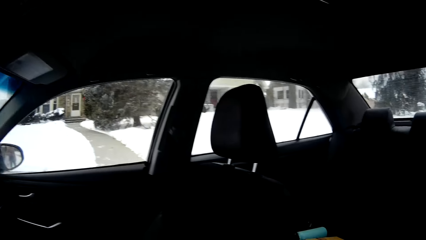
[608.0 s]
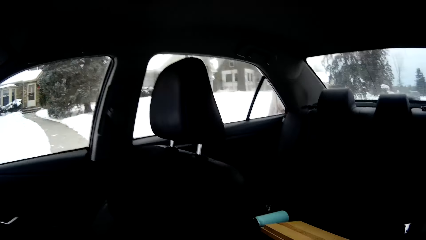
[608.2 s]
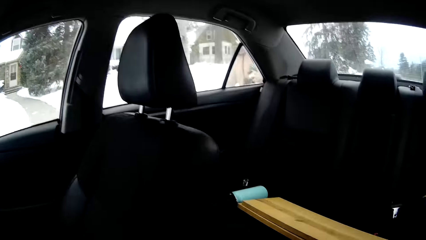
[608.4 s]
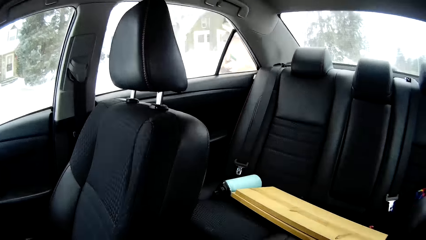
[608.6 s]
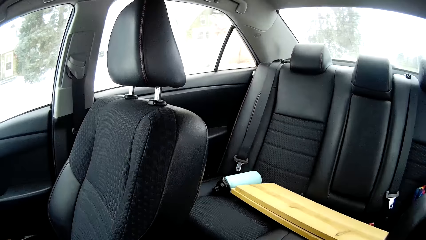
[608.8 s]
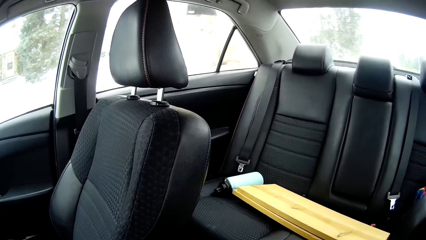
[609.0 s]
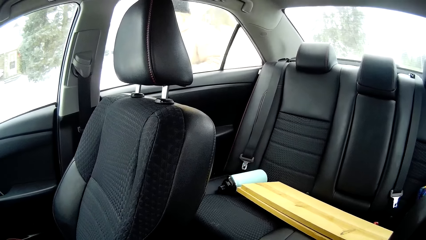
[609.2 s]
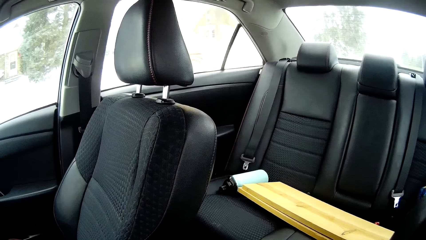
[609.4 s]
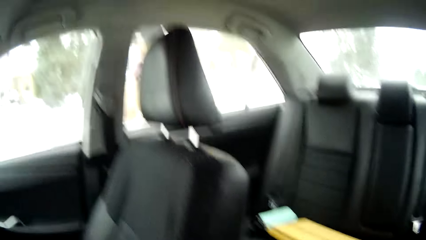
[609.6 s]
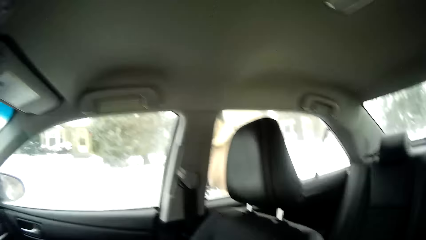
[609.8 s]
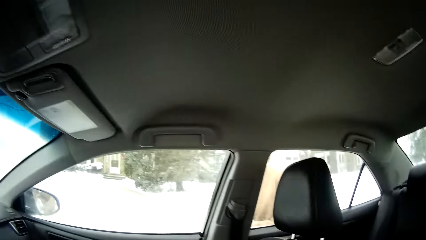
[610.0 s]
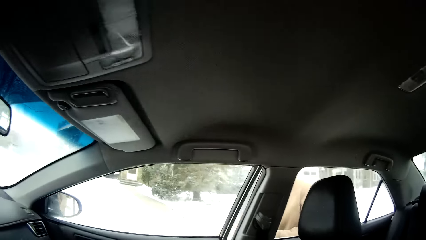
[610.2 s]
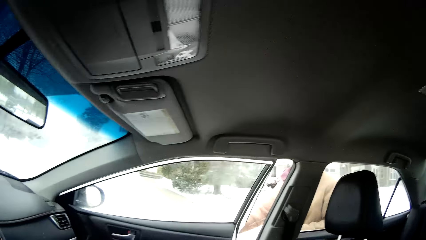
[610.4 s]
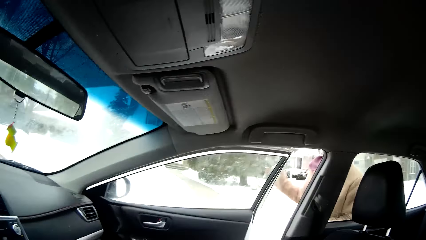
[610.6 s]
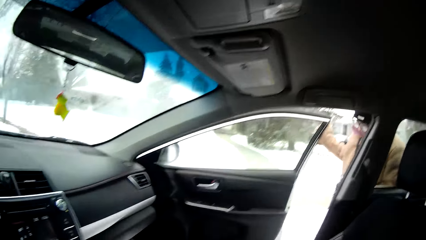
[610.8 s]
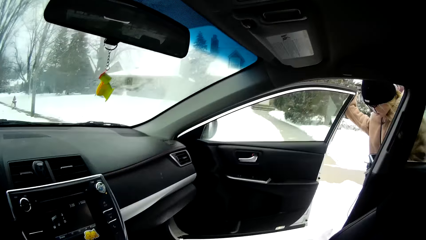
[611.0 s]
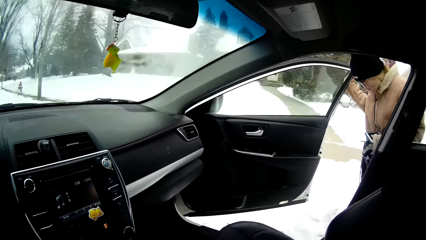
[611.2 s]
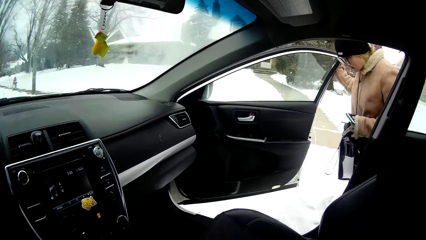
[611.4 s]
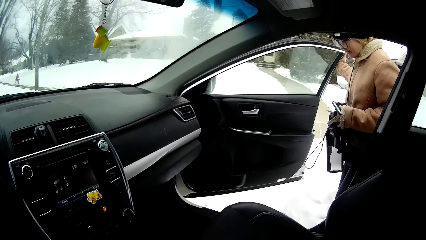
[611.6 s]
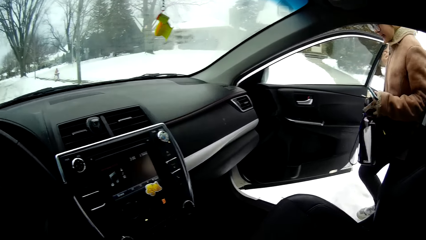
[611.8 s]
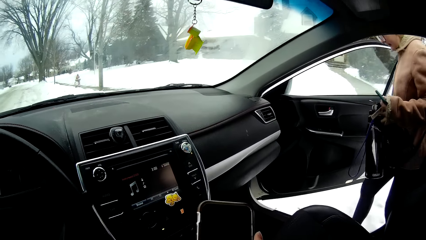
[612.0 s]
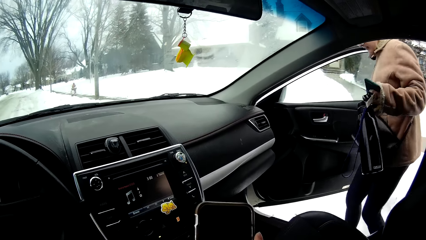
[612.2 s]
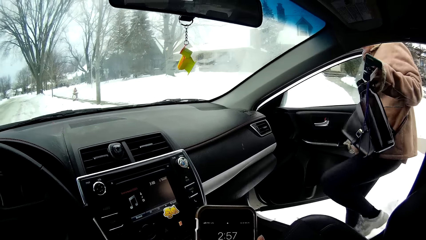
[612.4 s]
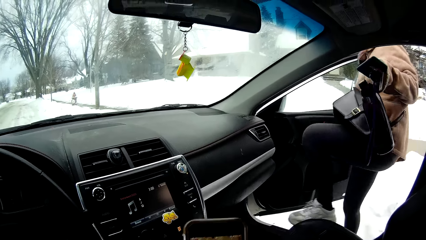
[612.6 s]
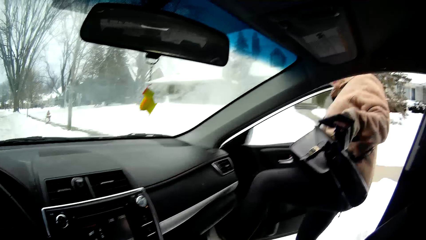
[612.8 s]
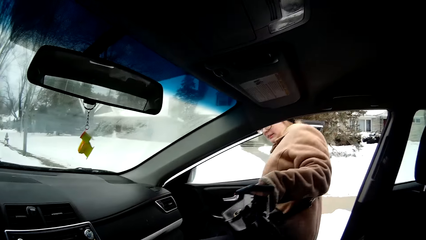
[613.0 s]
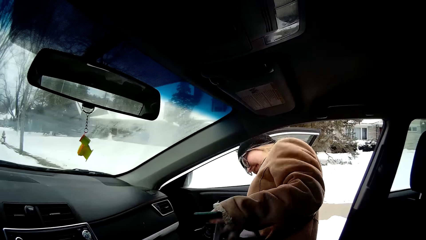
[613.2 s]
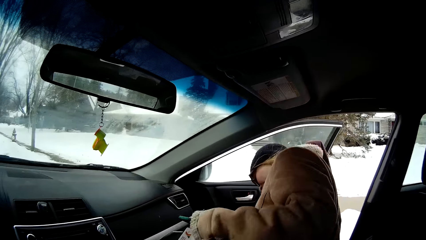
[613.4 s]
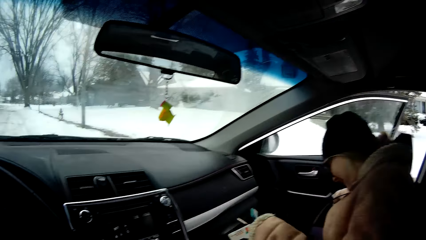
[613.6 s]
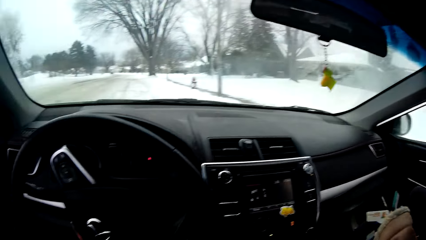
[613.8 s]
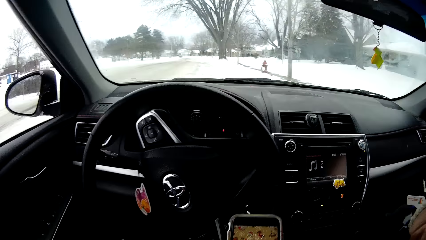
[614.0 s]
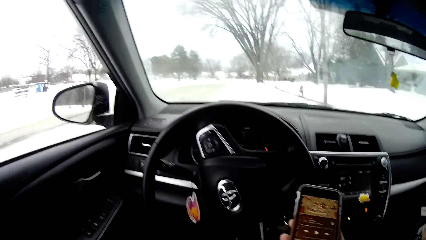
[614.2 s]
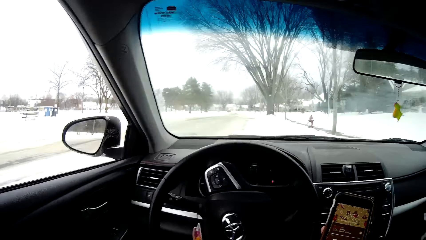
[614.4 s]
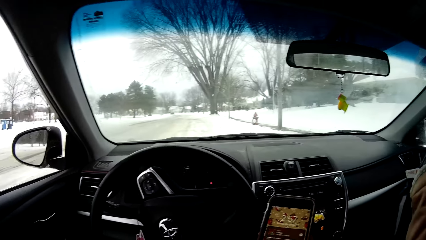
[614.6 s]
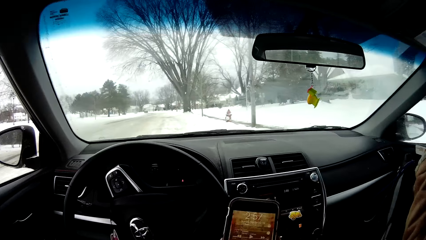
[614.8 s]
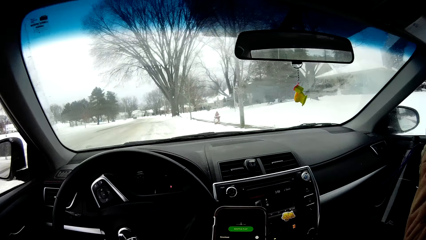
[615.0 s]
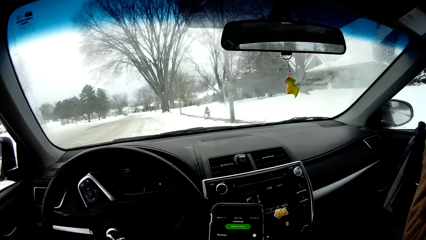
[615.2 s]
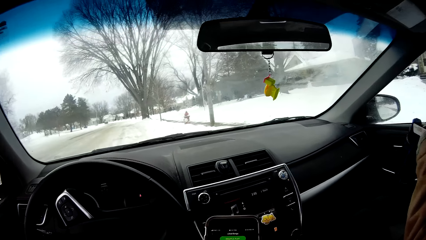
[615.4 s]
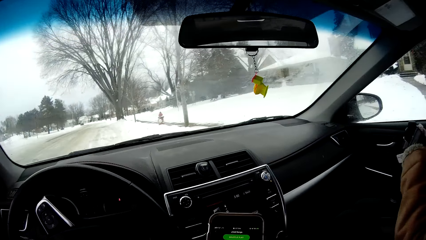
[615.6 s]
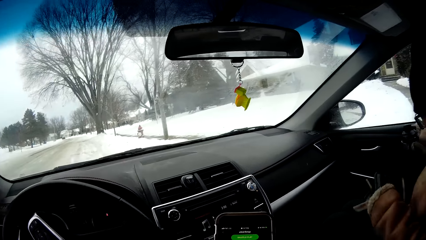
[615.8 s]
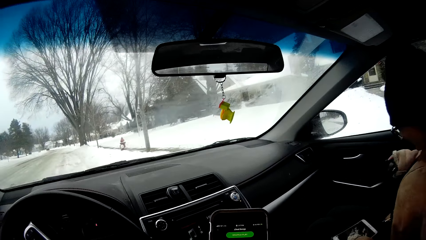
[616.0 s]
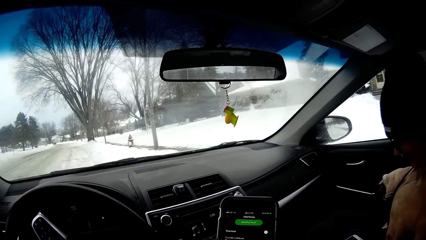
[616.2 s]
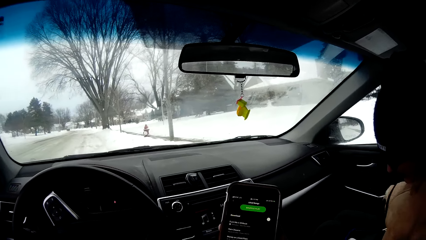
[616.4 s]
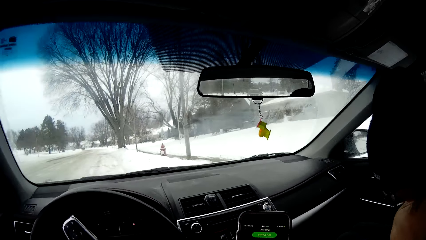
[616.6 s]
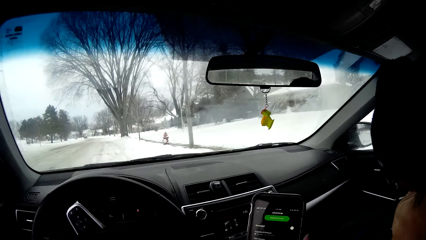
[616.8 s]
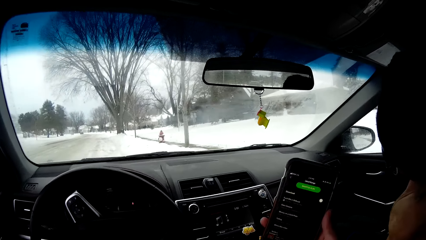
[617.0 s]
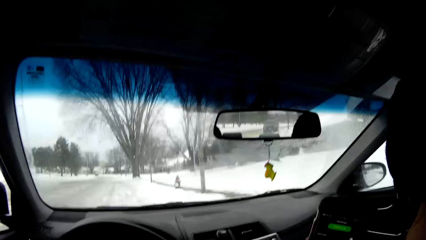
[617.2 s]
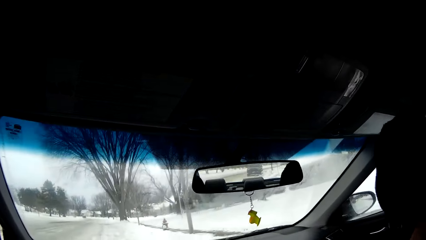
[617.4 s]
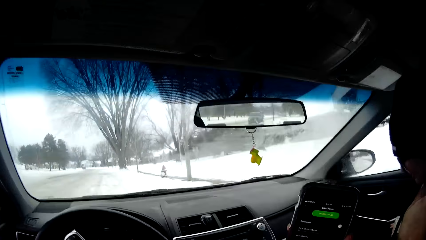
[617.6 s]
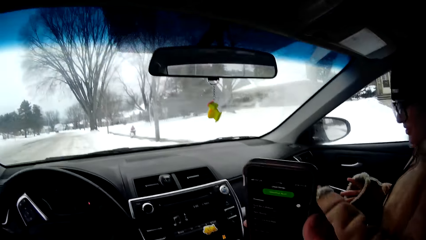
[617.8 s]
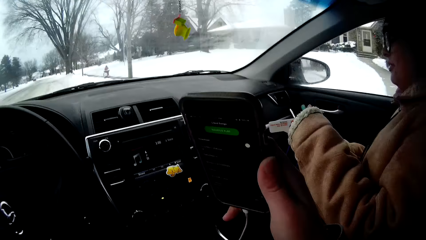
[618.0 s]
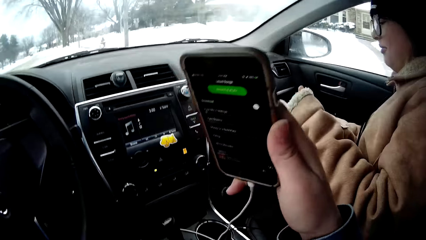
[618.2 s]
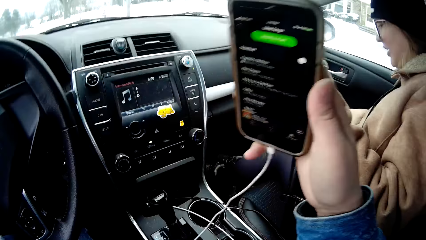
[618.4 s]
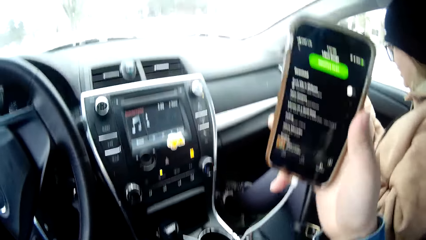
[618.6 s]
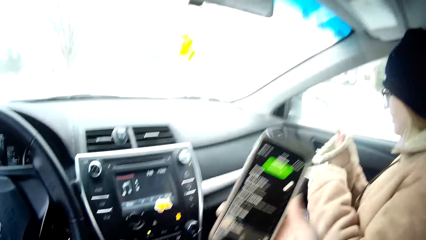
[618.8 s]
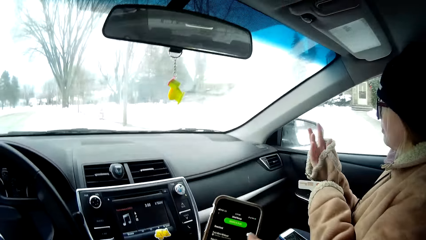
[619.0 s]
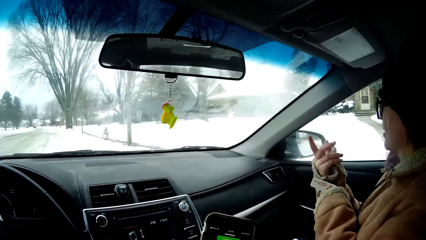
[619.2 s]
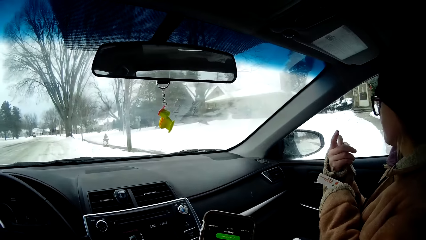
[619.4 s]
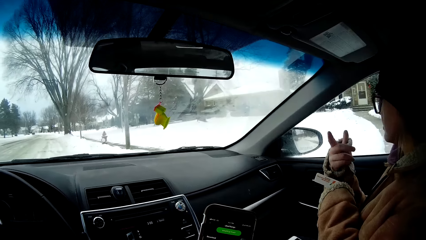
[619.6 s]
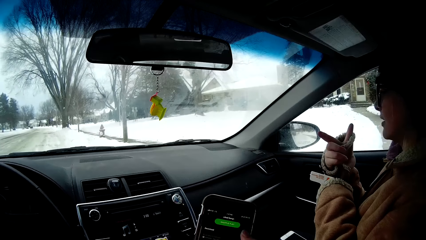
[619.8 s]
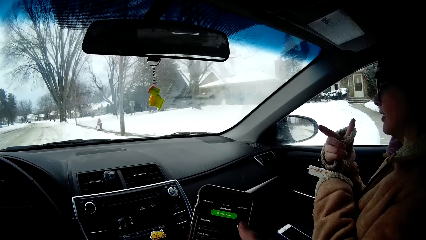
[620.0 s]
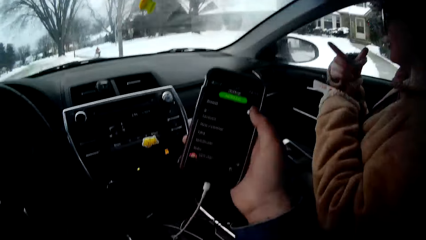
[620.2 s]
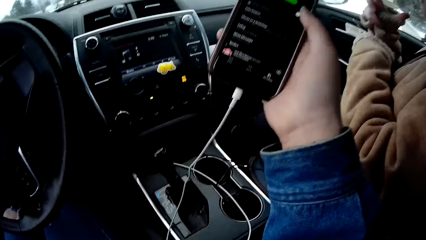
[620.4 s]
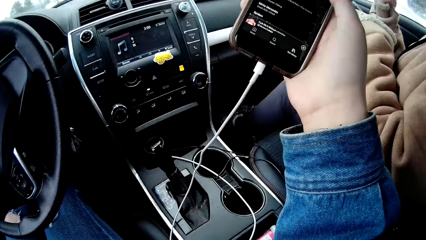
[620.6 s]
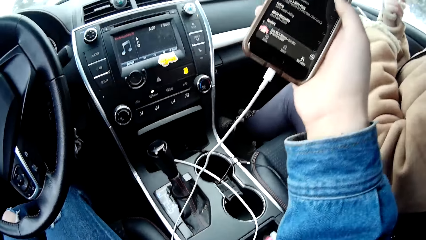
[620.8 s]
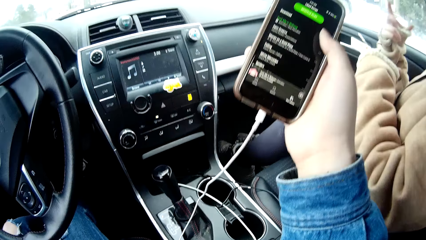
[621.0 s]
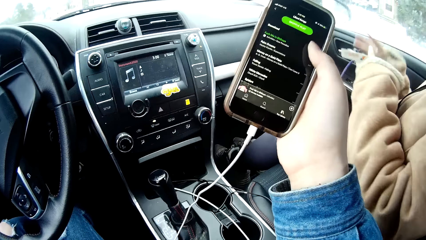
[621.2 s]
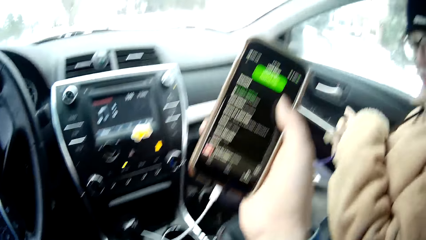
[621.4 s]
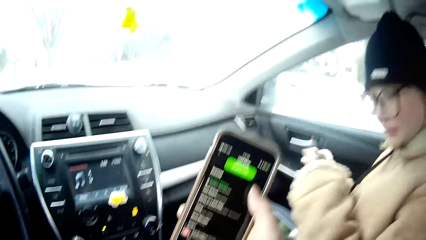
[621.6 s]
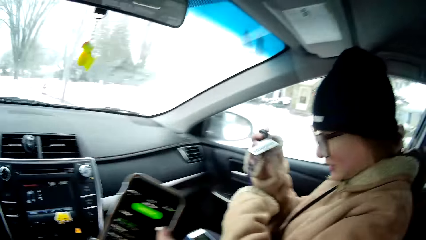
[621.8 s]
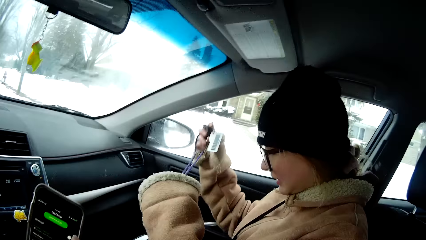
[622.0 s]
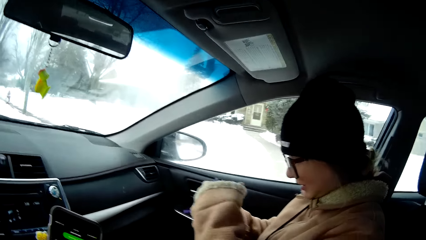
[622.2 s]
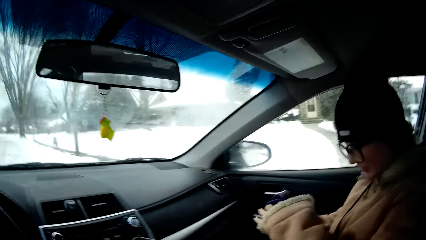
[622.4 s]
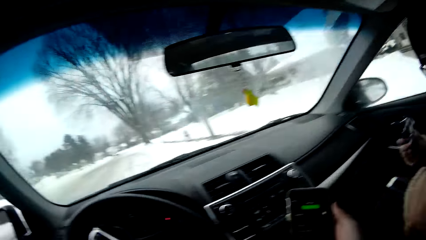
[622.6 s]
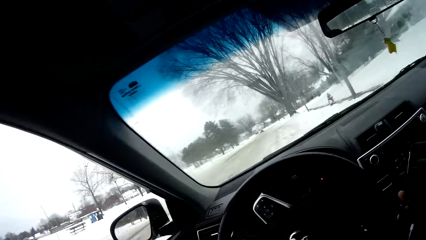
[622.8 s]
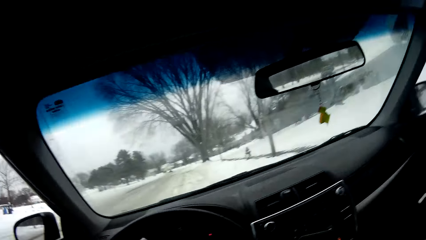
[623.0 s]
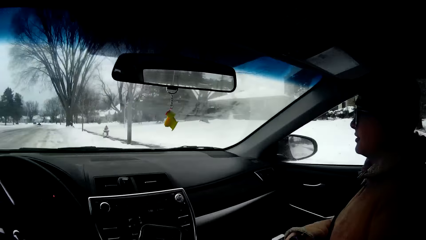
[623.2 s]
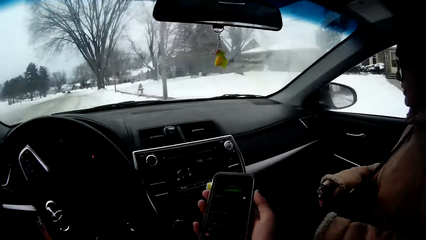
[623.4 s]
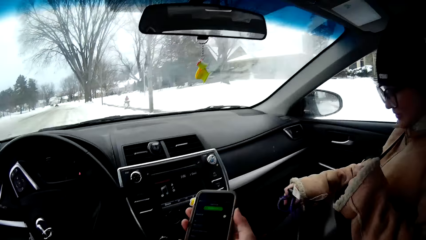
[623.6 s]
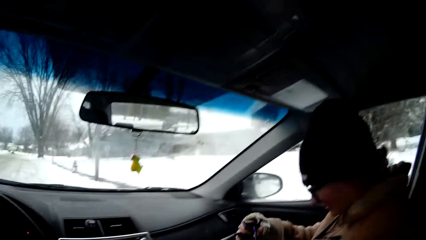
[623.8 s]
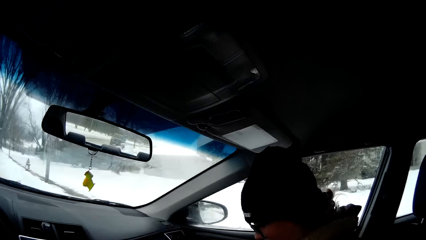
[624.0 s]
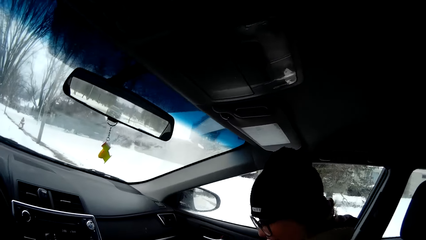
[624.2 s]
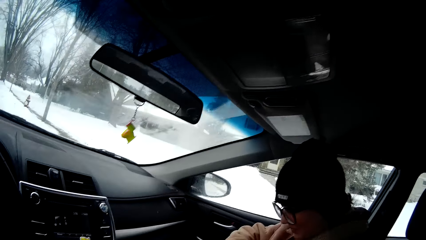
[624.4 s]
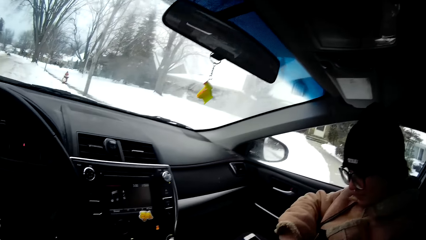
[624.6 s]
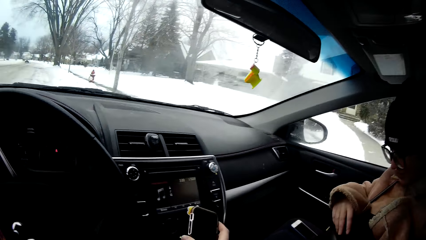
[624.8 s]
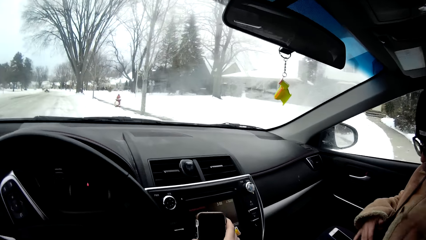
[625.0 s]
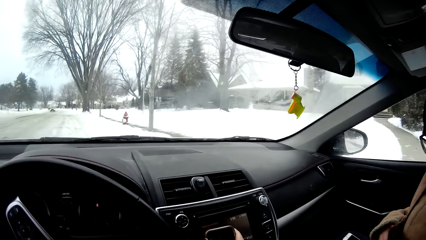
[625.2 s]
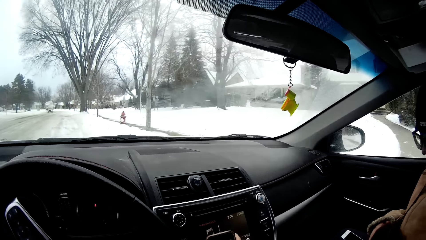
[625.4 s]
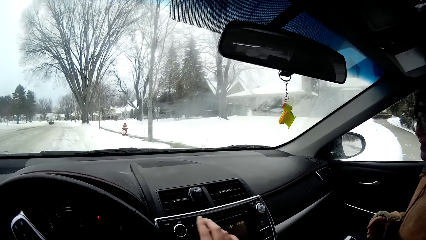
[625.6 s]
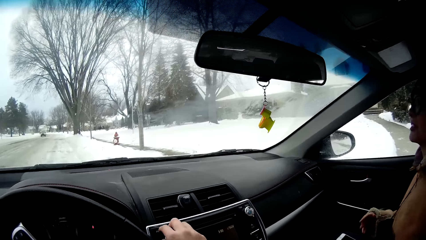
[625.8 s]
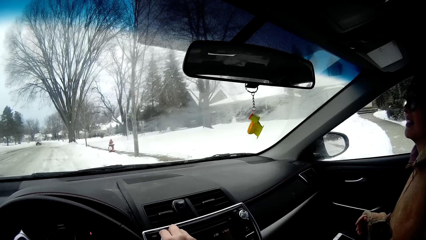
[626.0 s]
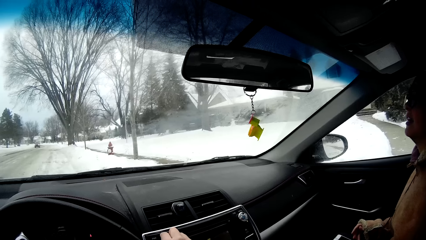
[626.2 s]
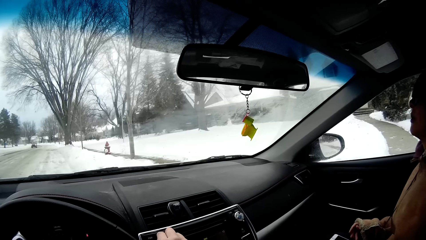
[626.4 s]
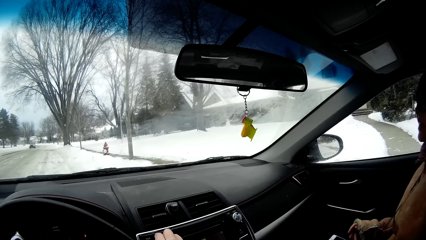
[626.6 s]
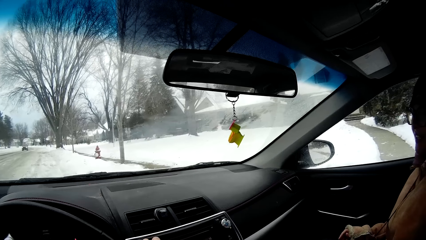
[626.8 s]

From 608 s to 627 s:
The woman opens the camera wearer's car door. The camera wearer looks in the car. The woman enters into the car. The camera wearer presses his phone. They hold the phone. They look in the car. They scroll on the phone. The woman puts her ID card in her bag. The camera wearer looks around. They hang the phone on the car dashboard.
